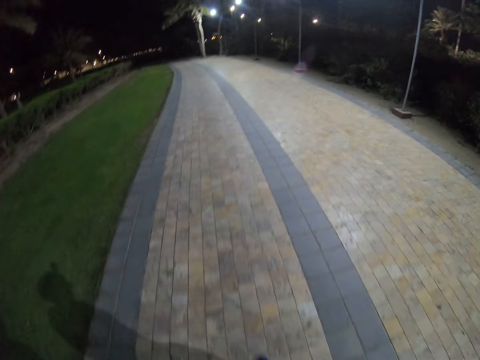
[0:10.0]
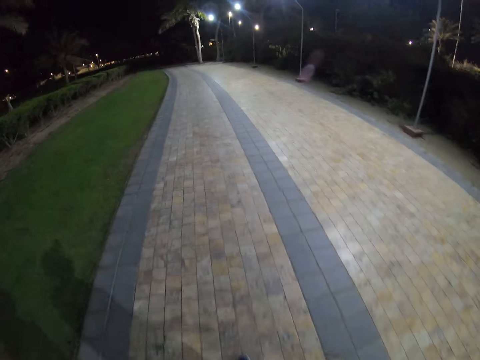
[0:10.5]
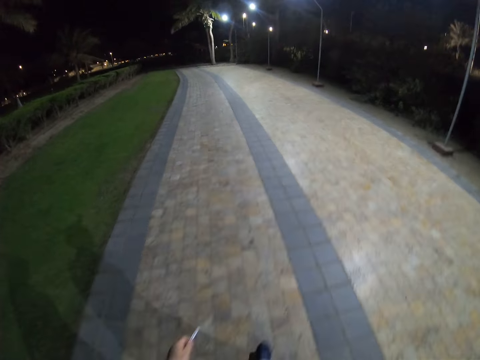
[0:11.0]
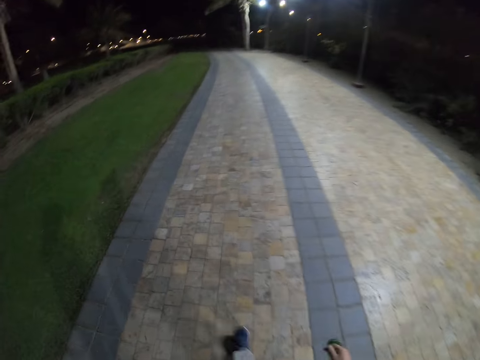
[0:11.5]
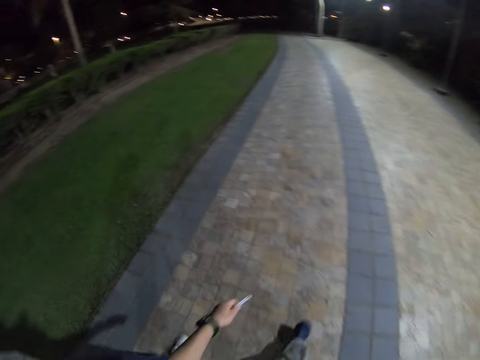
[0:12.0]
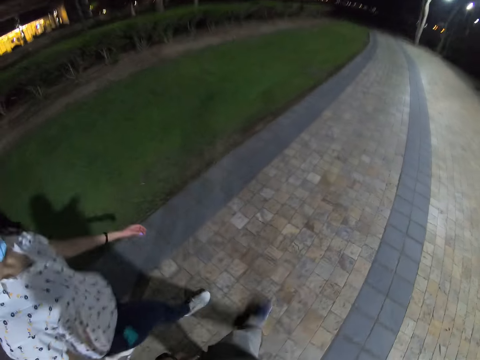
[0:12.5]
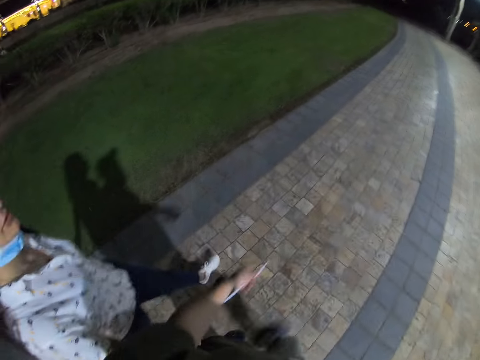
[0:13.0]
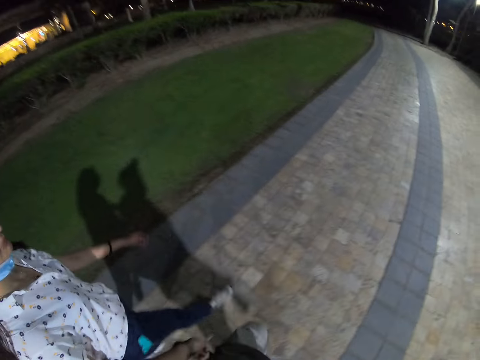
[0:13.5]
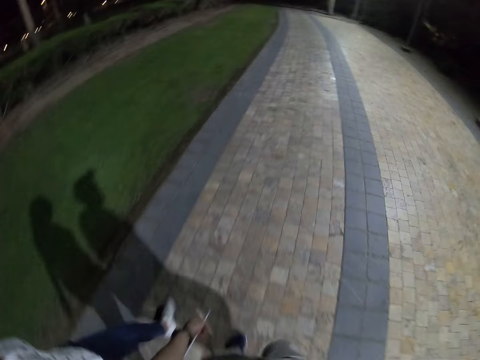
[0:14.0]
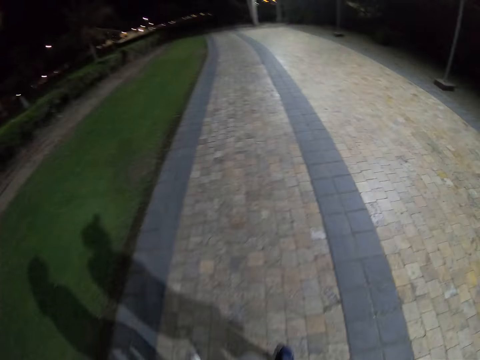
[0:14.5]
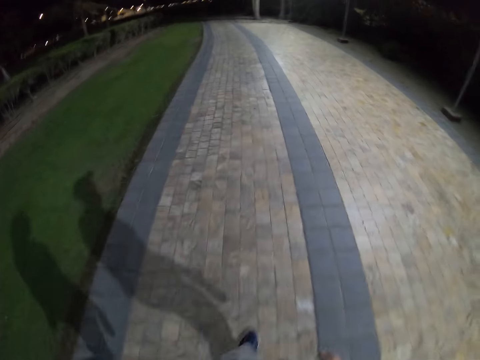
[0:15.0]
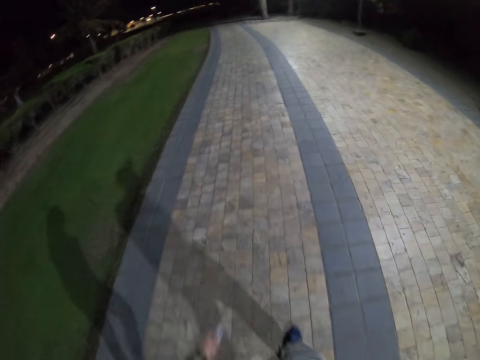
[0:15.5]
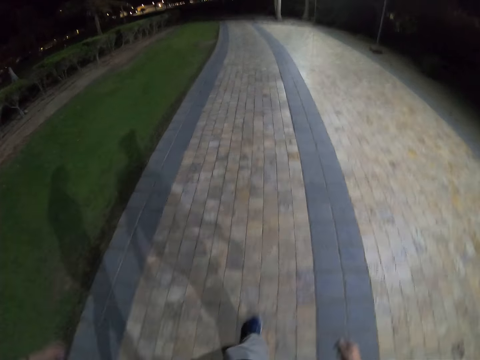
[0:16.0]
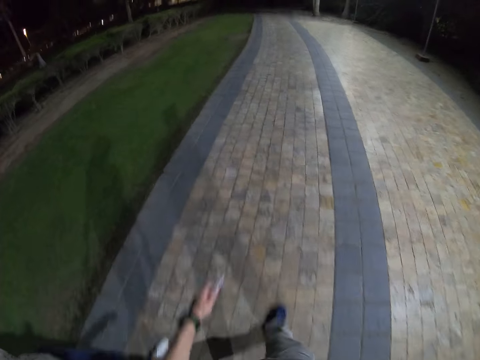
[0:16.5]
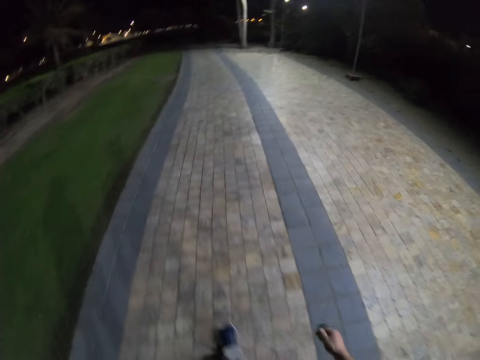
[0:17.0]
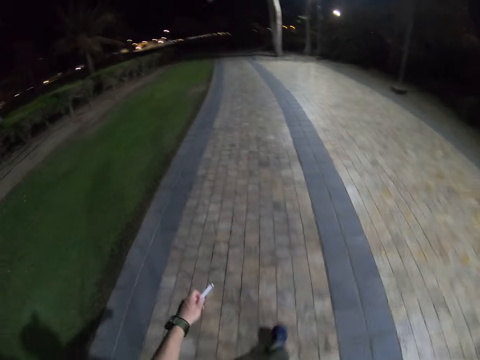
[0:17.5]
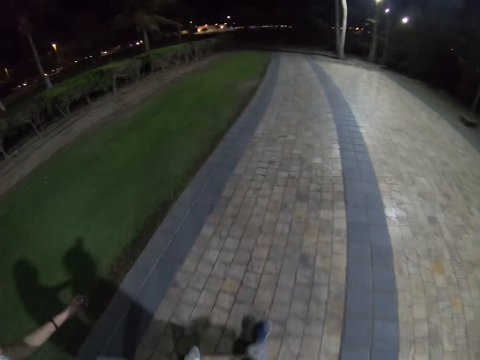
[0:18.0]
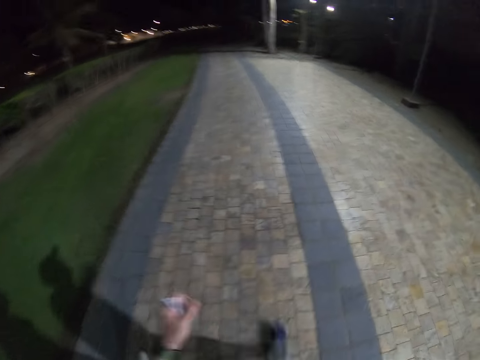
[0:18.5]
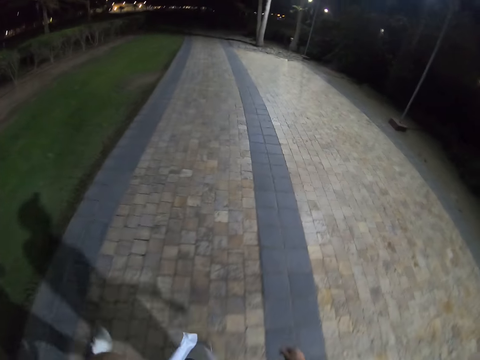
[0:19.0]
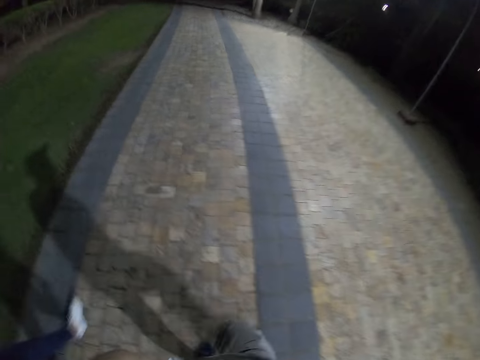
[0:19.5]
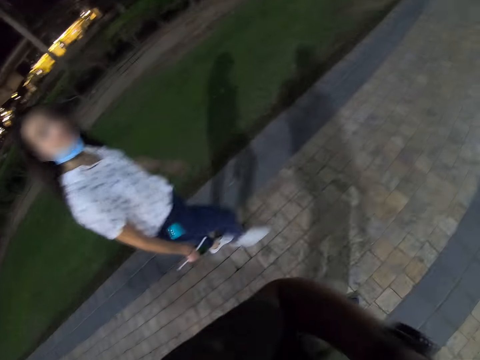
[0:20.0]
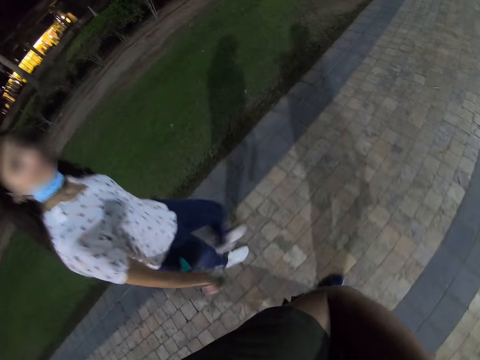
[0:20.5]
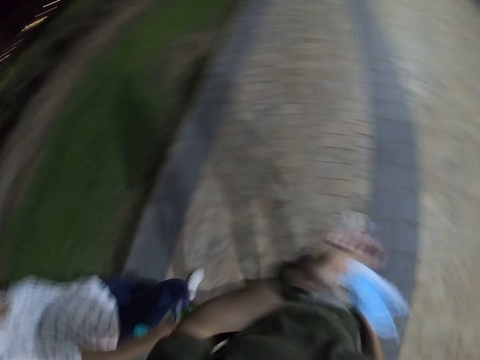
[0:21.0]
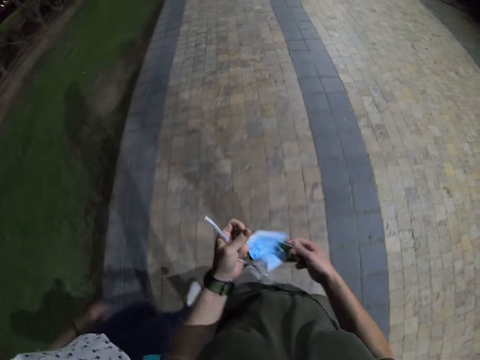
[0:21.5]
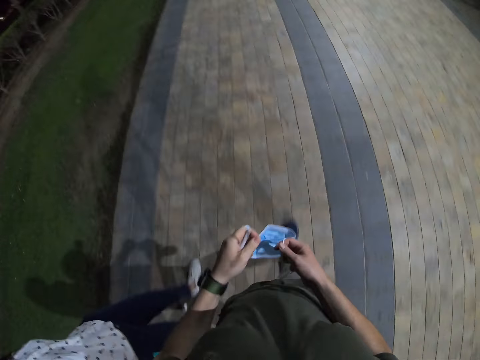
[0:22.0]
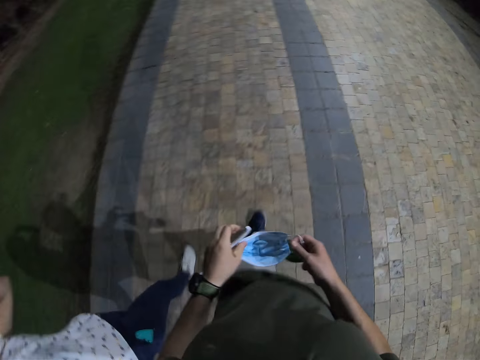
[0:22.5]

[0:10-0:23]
The camera wearer walks along the road. They hold something. A man walks beside the camera wearer. The camera wearer walks along the road. They turn to the side. The man walks beside the camera wearer. The camera wearer holds a face mask.

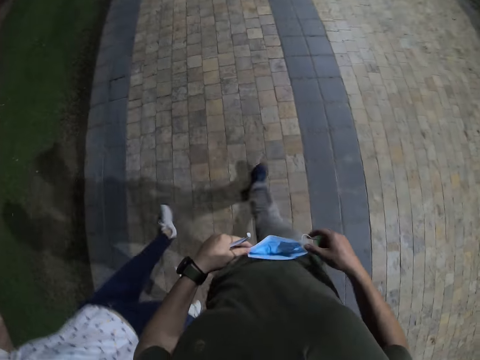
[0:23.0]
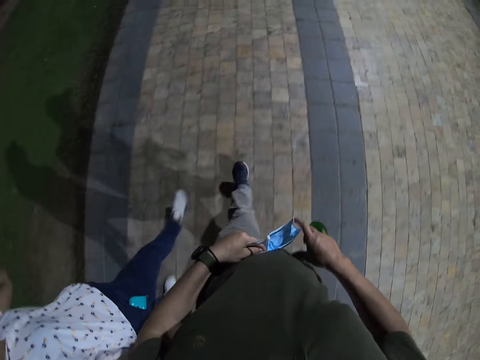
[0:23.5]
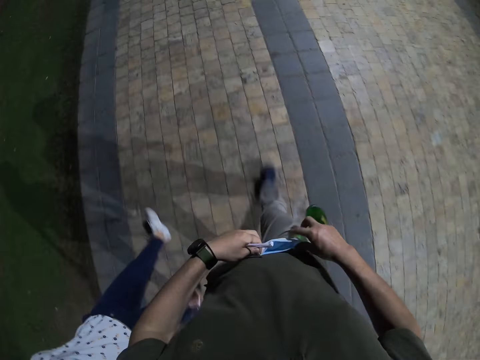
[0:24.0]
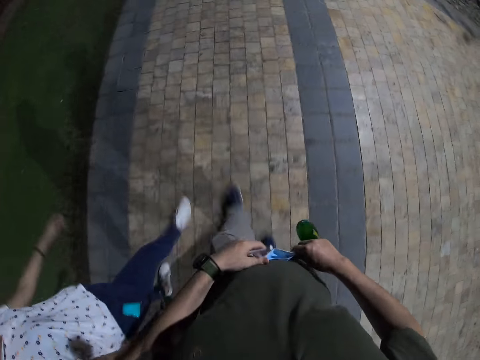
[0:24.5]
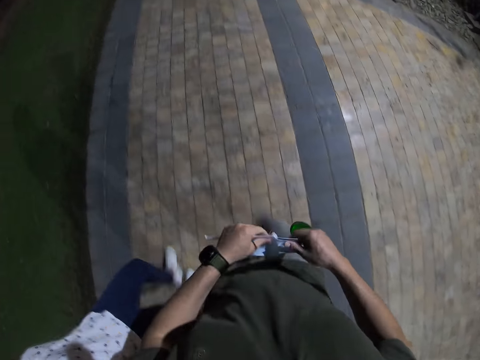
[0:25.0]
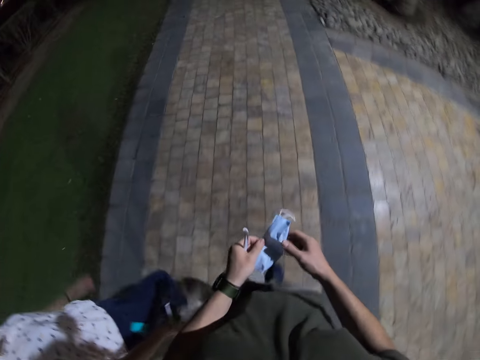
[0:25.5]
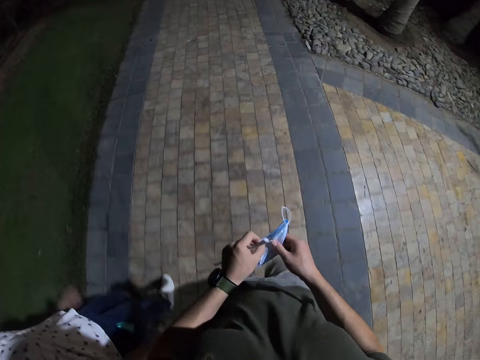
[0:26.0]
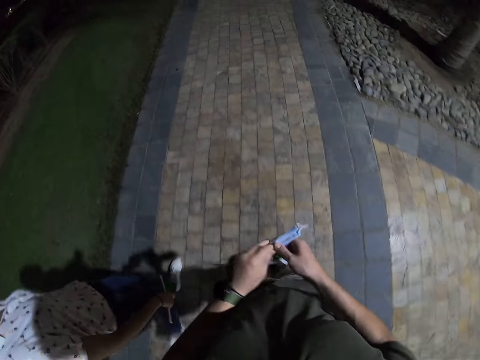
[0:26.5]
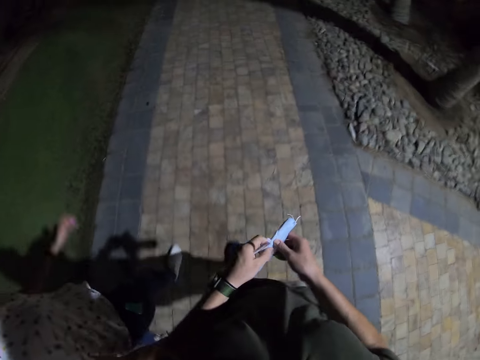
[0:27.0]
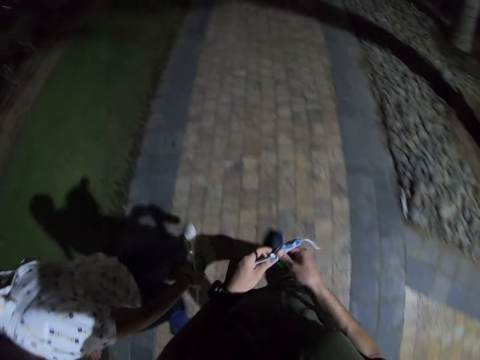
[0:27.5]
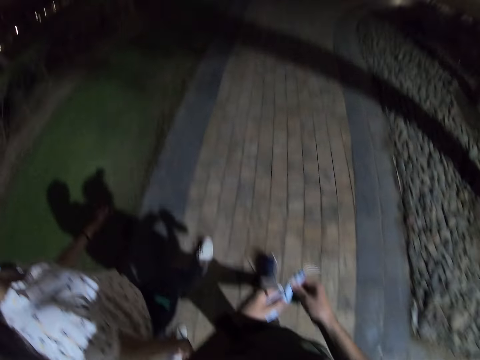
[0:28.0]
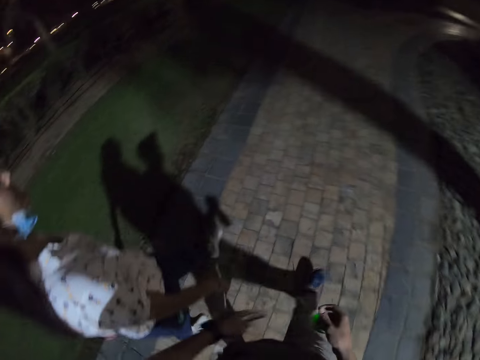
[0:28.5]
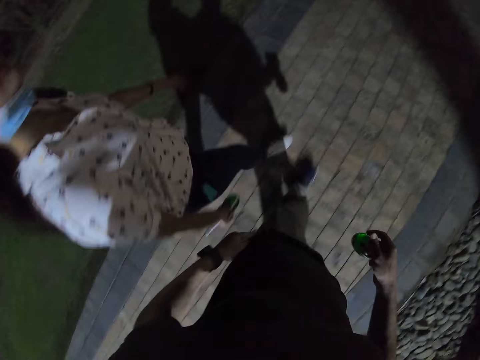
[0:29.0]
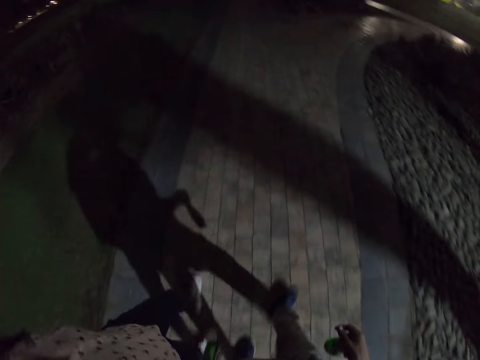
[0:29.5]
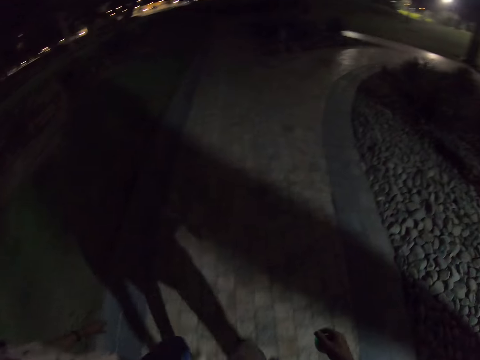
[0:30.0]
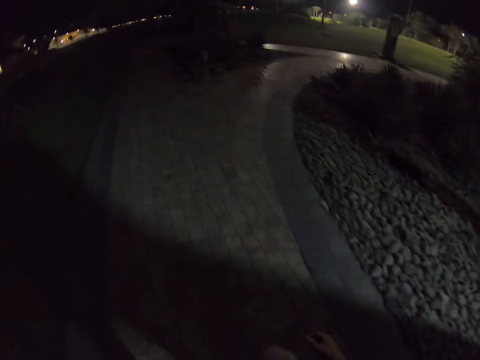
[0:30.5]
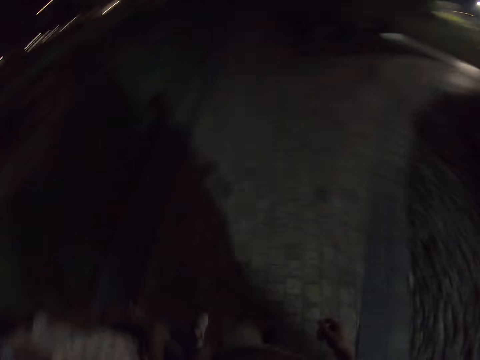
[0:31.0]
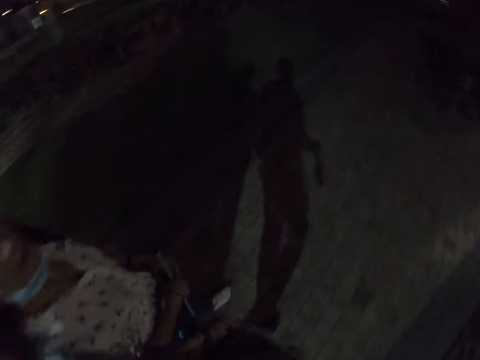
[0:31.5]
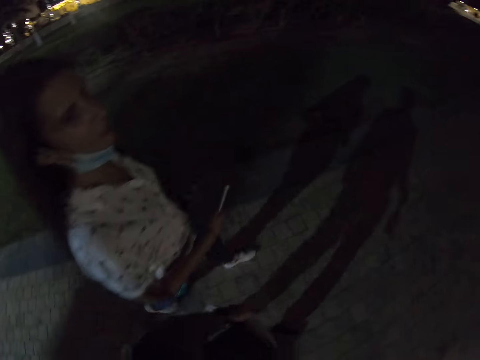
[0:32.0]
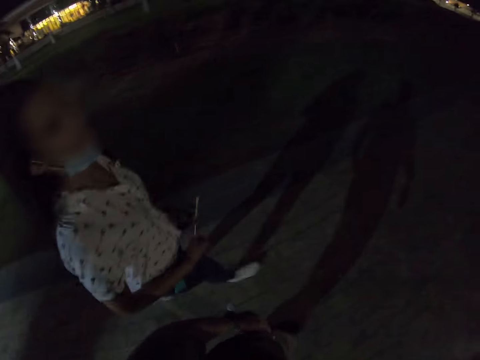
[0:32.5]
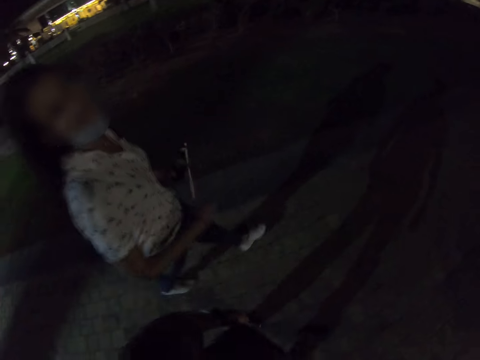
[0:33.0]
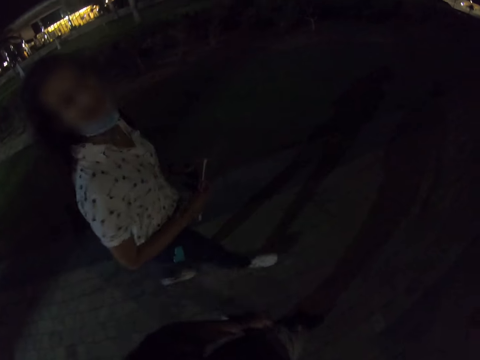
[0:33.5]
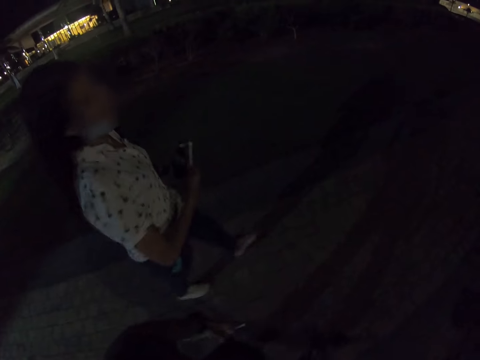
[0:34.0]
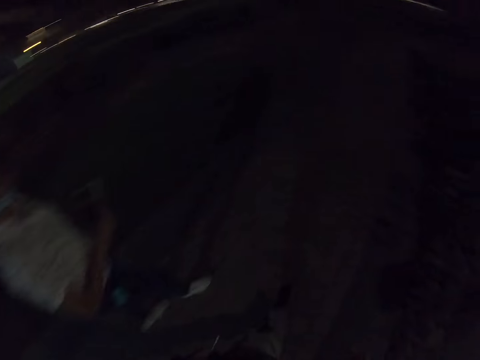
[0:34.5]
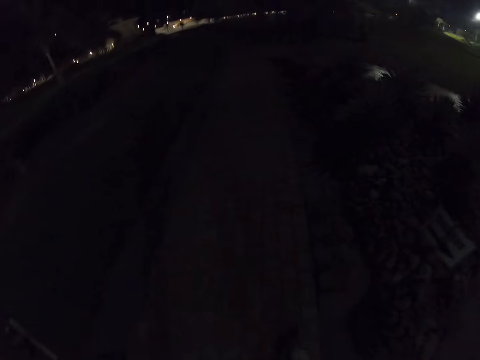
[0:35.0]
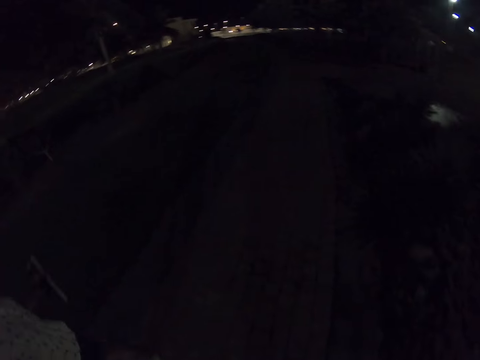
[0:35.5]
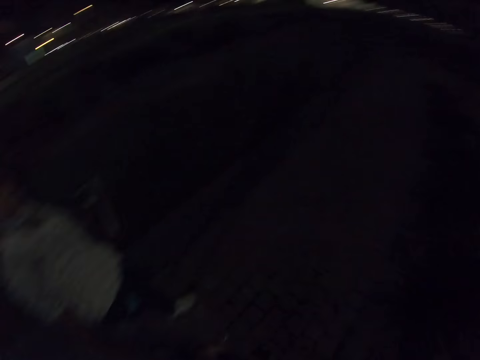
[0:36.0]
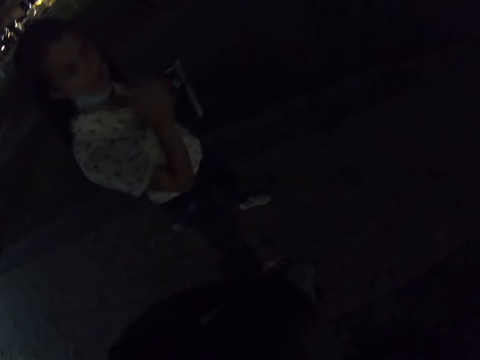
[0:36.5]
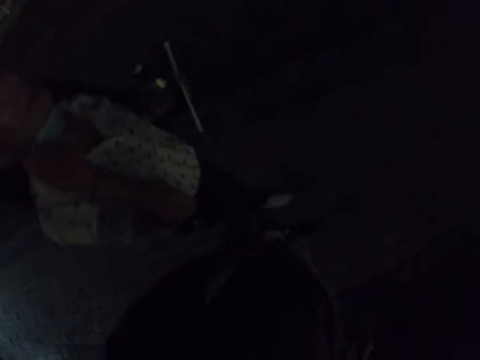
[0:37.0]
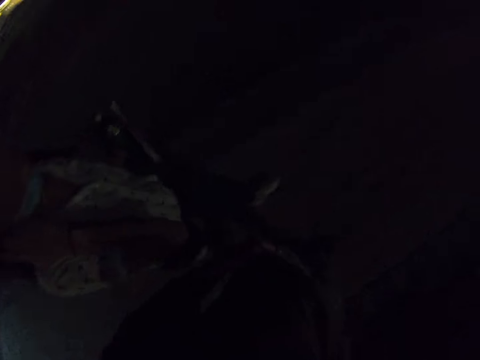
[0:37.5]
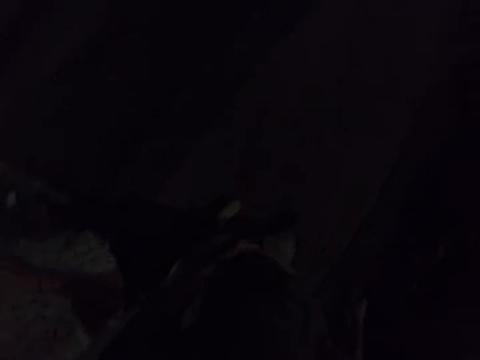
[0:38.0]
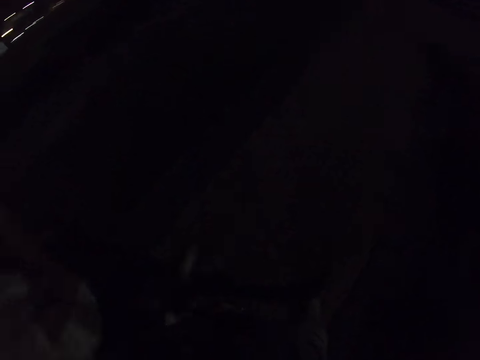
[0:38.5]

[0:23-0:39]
The camera wearer walks along the road. A man walks beside the camera wearer. The camera wearer holds a face mask. They walk along the road, fold the face mask and turn to the side. They walk along the road and turn to the side. The man walks beside the camera wearer. The camera wearer turns to the side. The man holds the face mask.
